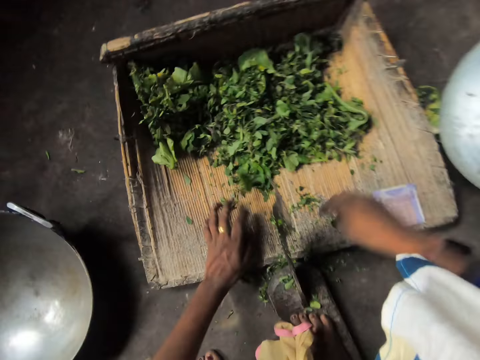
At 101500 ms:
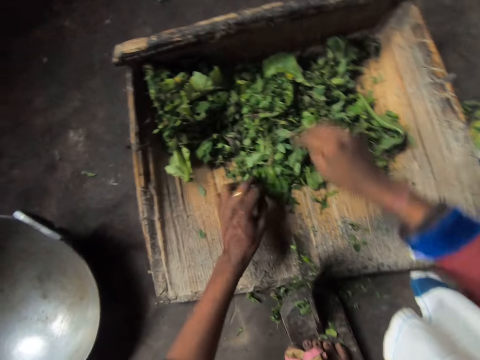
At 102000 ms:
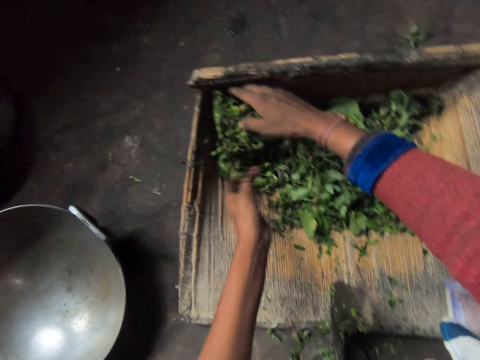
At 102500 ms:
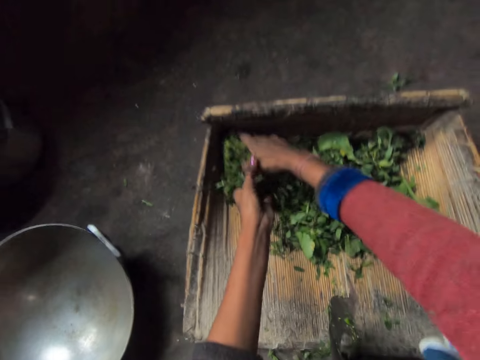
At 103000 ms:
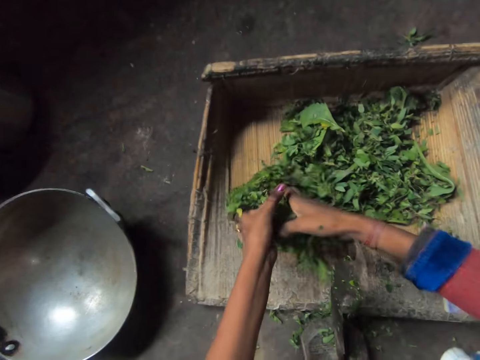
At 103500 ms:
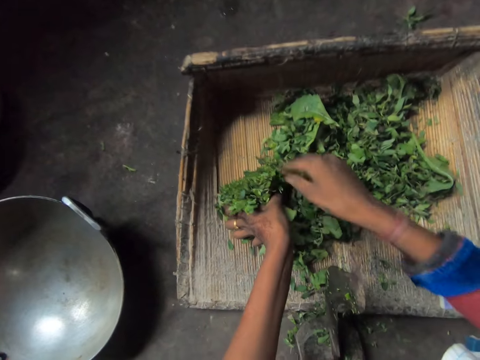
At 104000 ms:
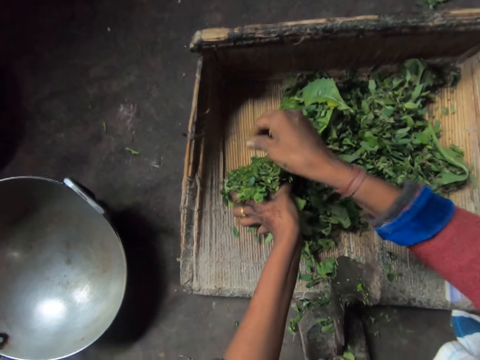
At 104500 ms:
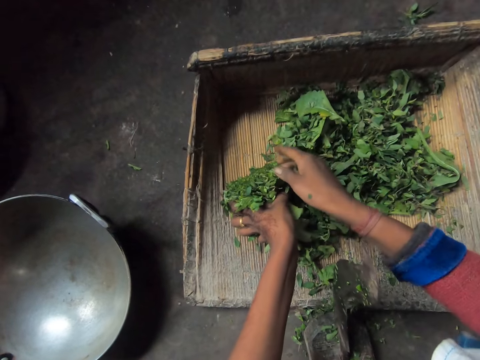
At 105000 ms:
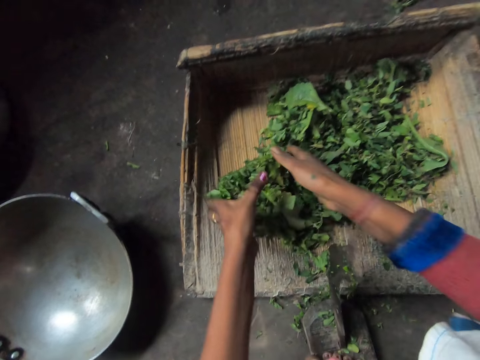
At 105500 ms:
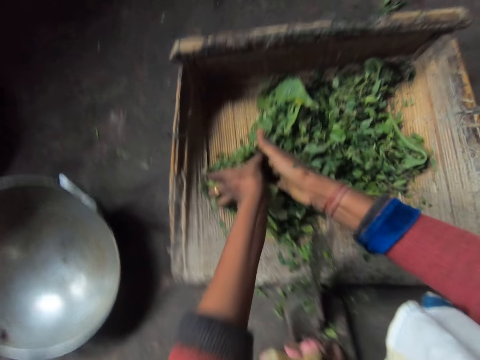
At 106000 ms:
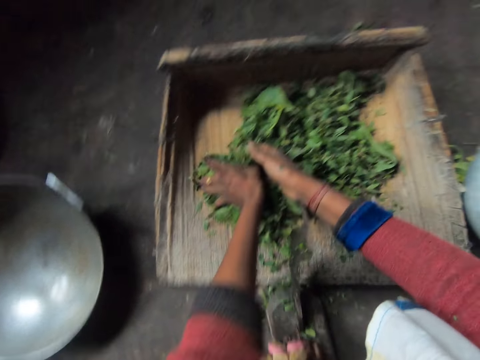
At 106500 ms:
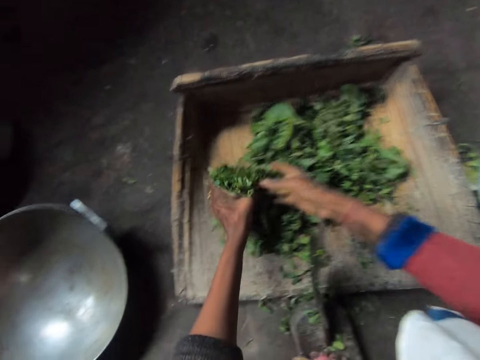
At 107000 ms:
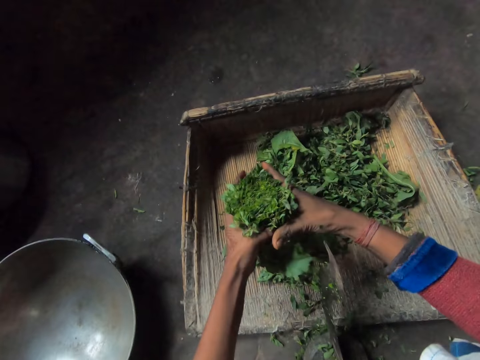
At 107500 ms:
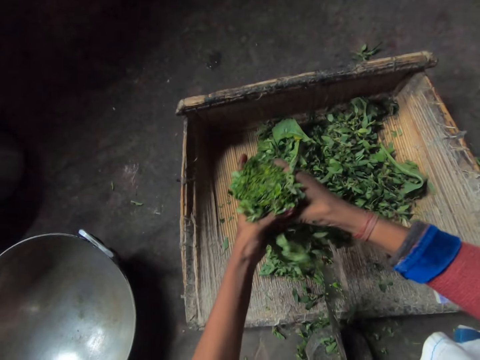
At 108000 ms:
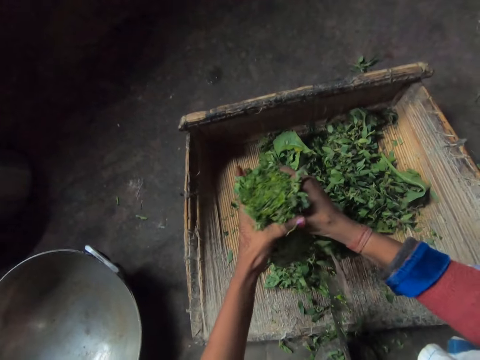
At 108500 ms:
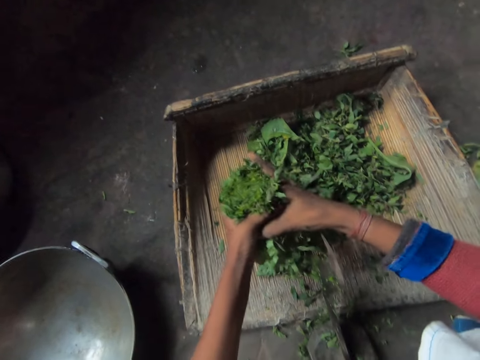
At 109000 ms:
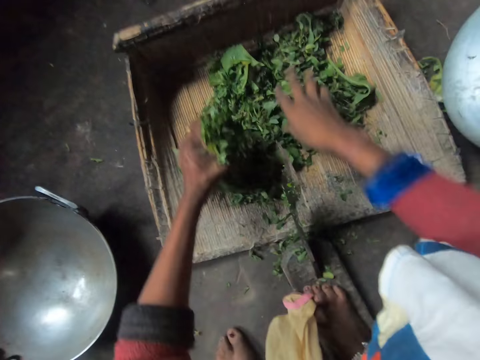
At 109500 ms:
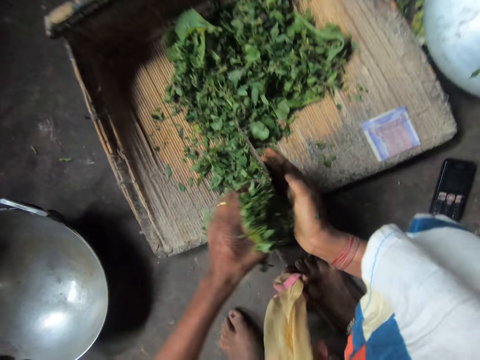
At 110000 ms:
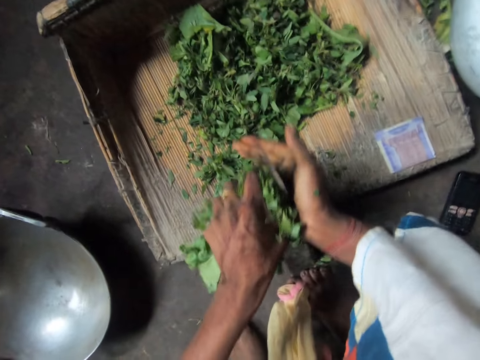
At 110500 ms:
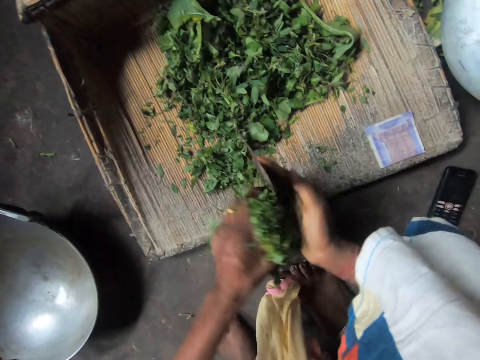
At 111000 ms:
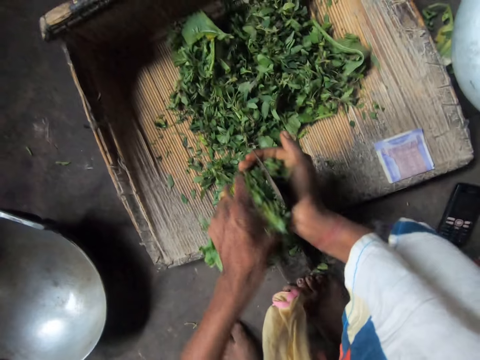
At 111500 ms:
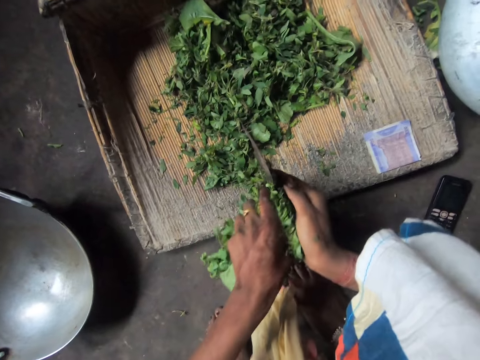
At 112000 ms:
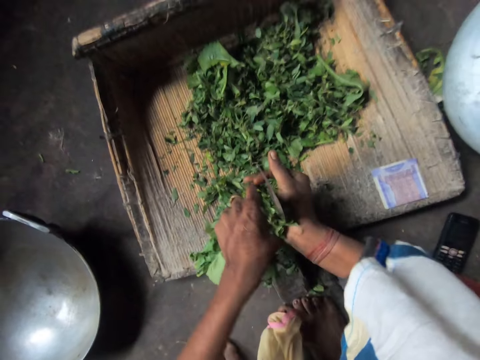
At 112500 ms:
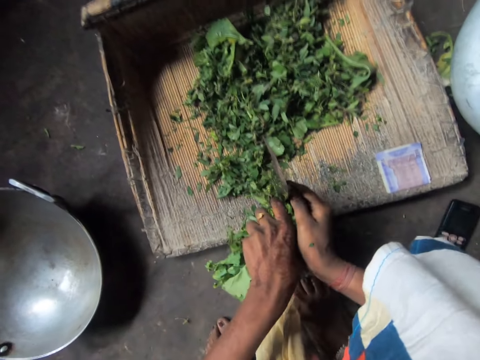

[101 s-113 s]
The camera wearer takes the other half of the vegetables on the chopping board. She picks green leaves from the wood structure. She removes dirt from the vegetables. She carries the vegetables from the chopping board. She sets the vegetables in her hand. She cuts the vegetables with the kitchen axe attached to the chopping board.

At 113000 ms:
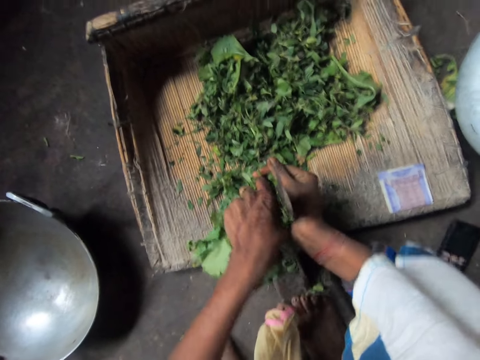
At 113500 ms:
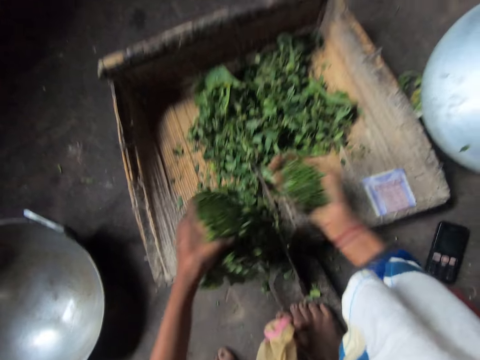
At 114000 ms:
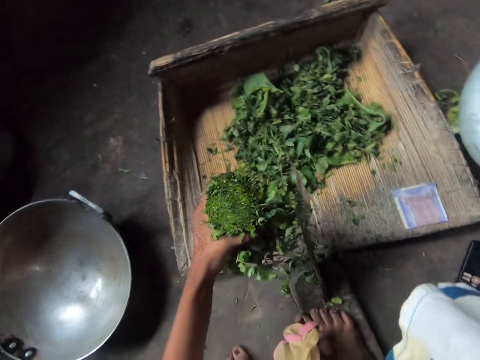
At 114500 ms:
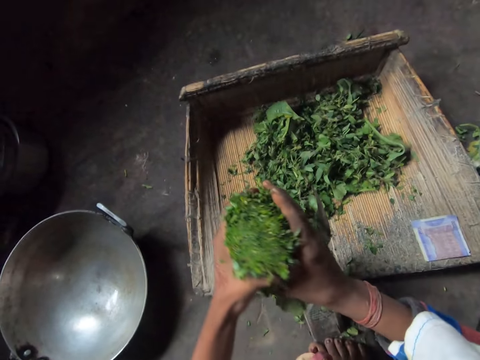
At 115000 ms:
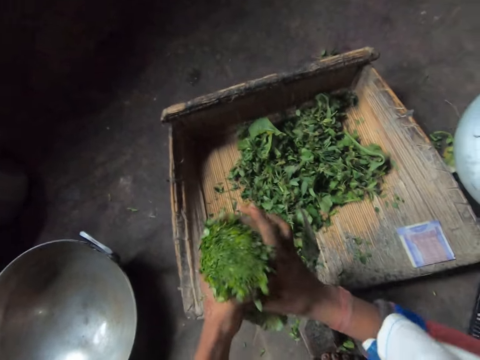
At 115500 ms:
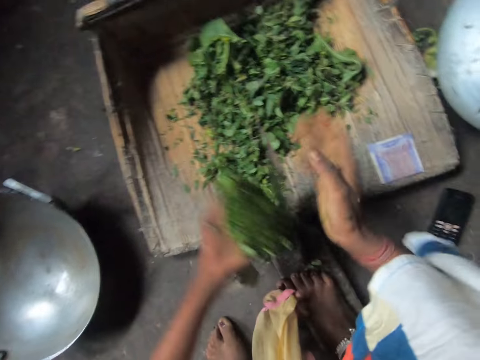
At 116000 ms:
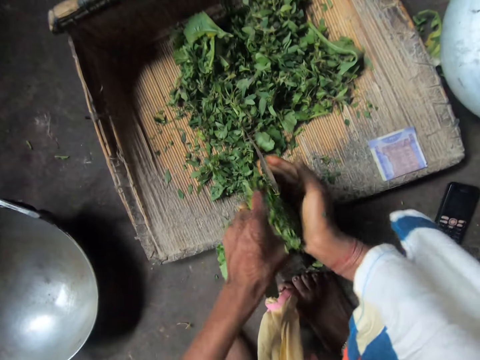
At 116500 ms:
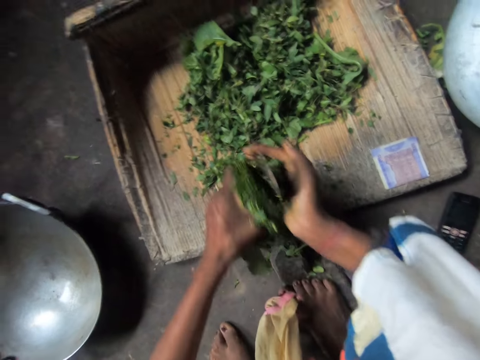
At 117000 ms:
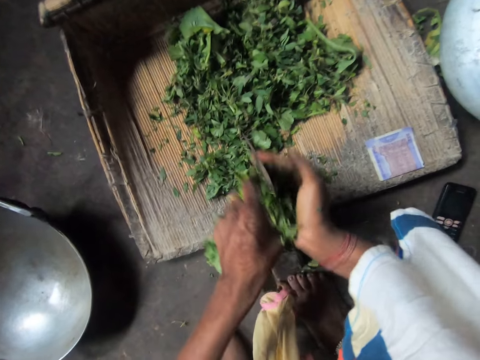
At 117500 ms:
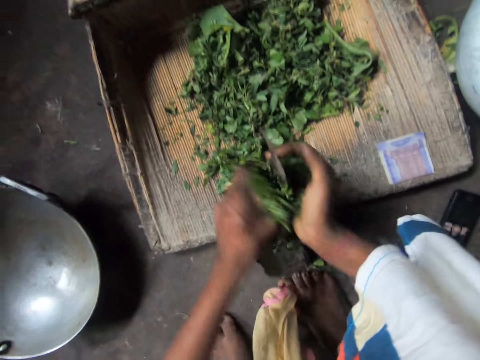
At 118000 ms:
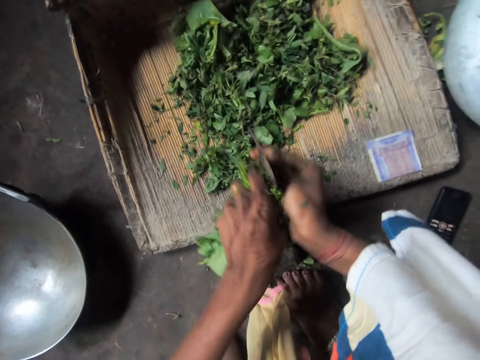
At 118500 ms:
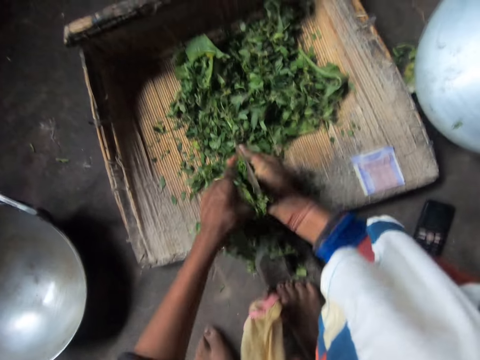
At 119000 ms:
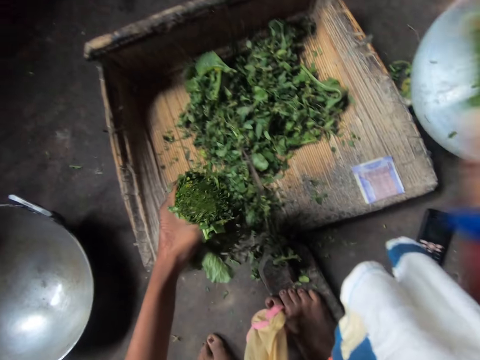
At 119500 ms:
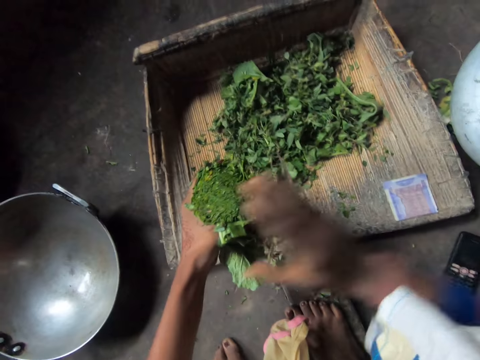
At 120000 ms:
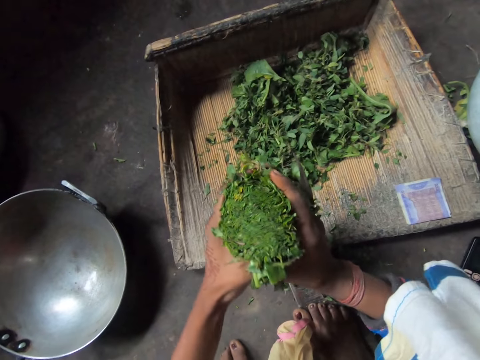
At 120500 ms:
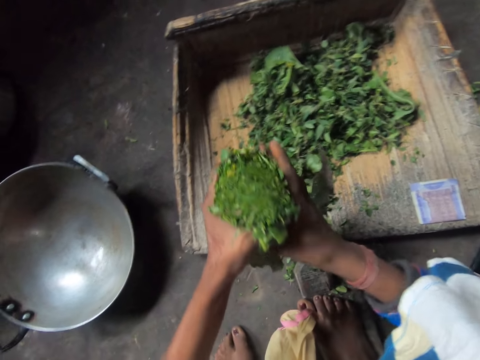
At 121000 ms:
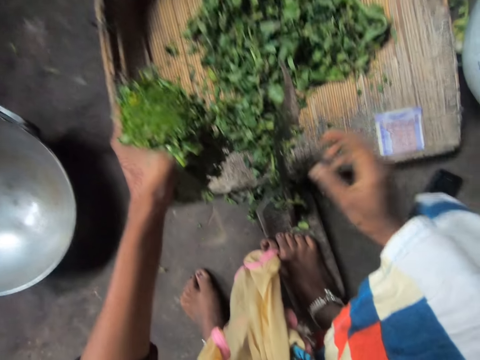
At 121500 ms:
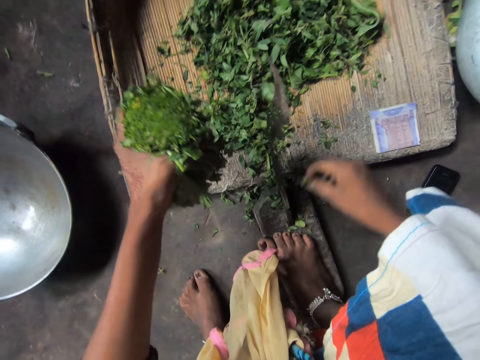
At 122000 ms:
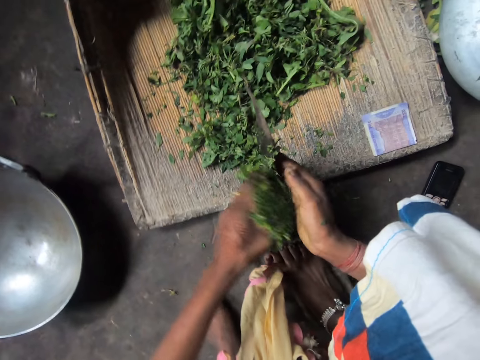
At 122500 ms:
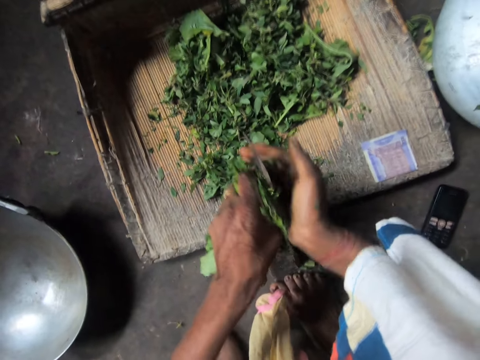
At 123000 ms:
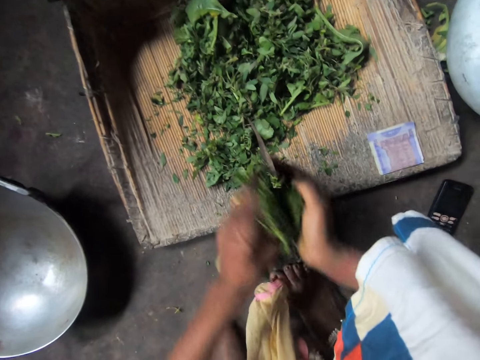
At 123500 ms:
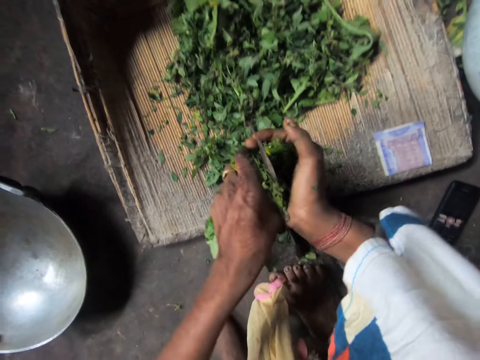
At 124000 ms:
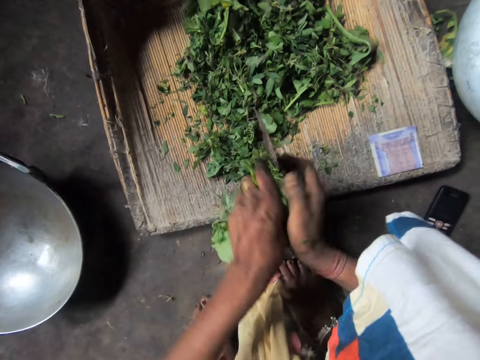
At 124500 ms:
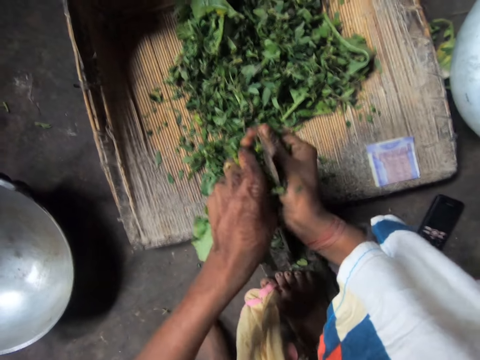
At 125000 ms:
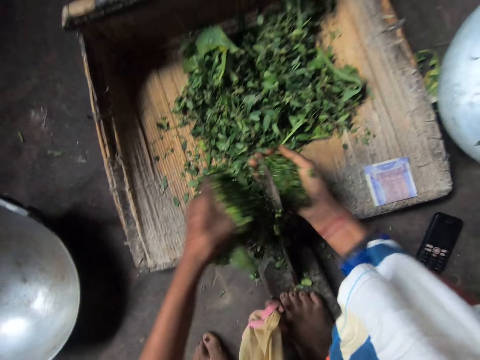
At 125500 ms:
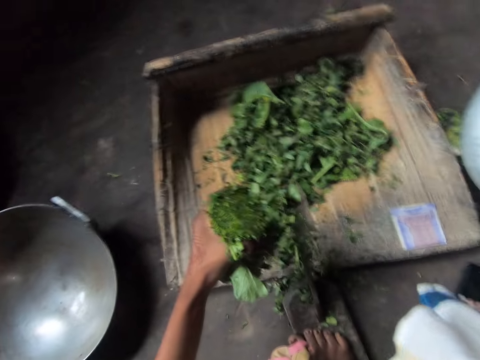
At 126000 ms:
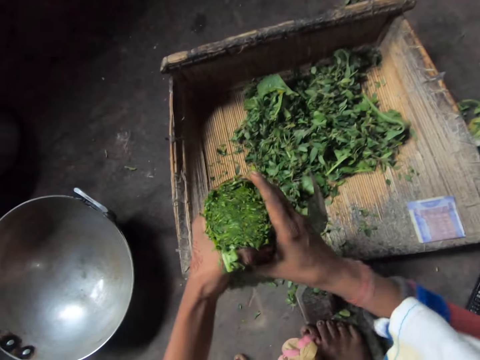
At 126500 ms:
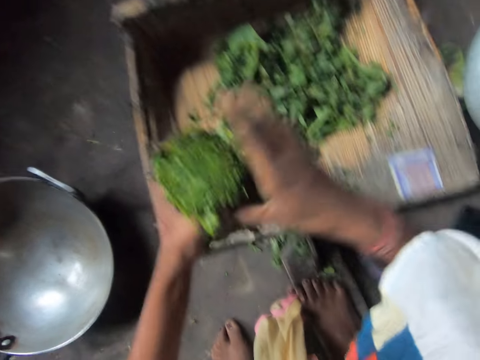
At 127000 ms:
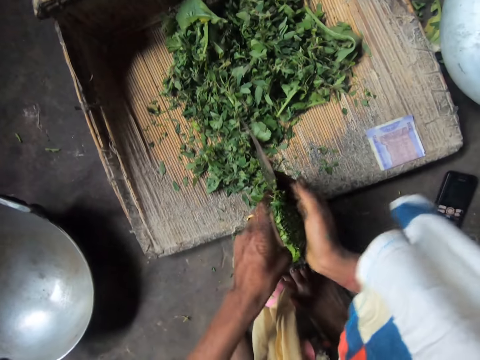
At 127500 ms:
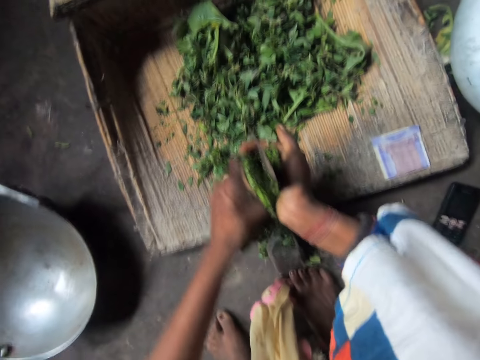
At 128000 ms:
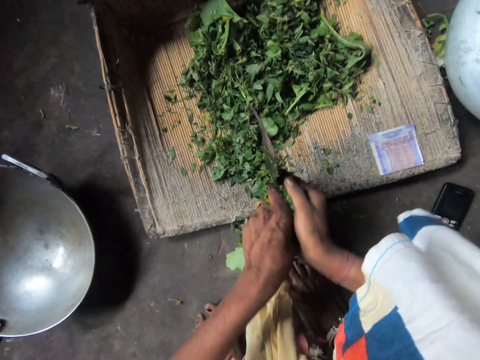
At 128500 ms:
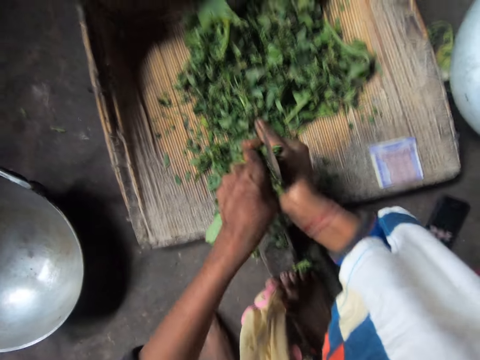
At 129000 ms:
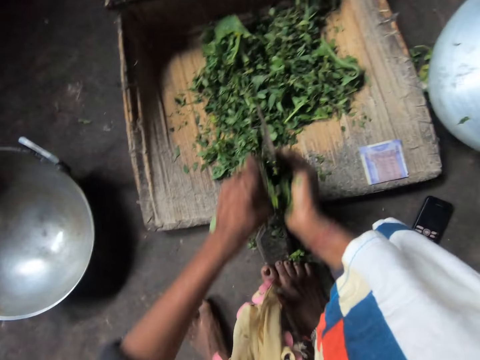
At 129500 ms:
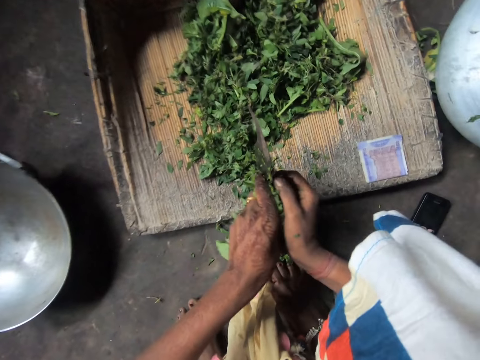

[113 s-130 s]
The camera wearer puts the chopped vegetables into the clay pot or metallic pot. She sets the vegetables in her hand. She resumes cutting the vegetables with the kitchen axe attached to the chopping board. She puts the chopped vegetables into the clay pot. She sets the vegetables in her hand. She moves a vegetable piece from the kitchen slab to the chopping board. She resumes cutting the vegetables with the kitchen axe attached to the chopping board. She puts the chopped vegetables into the clay pot. She sets the vegetables in her hand. She resumes cutting the vegetables with the kitchen axe attached to the chopping board.
